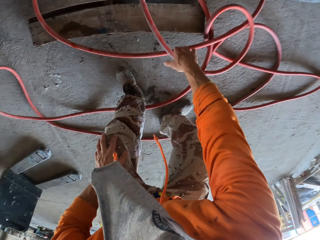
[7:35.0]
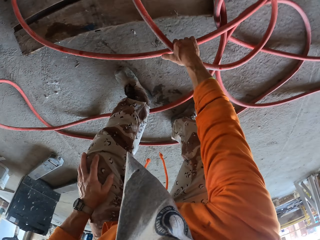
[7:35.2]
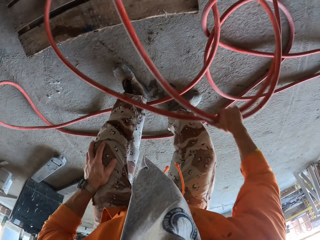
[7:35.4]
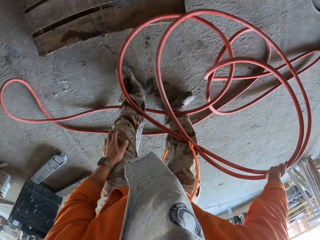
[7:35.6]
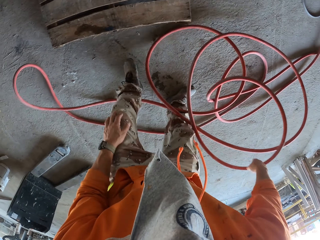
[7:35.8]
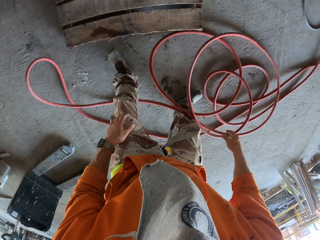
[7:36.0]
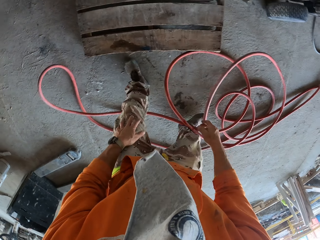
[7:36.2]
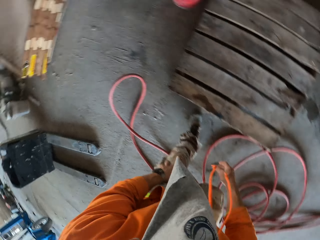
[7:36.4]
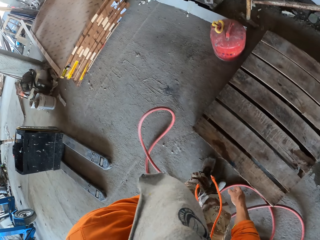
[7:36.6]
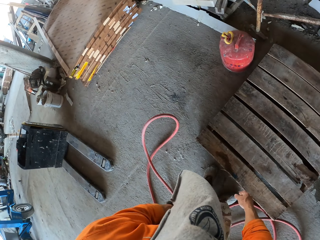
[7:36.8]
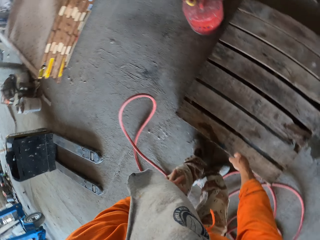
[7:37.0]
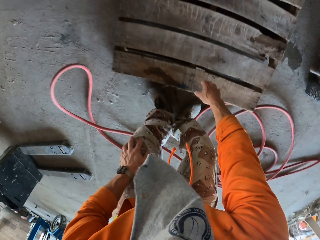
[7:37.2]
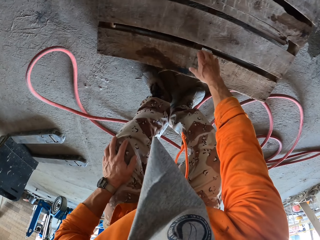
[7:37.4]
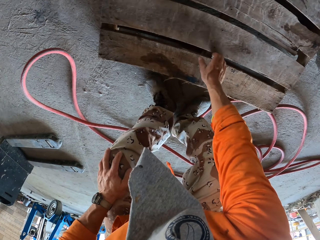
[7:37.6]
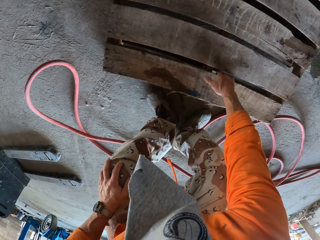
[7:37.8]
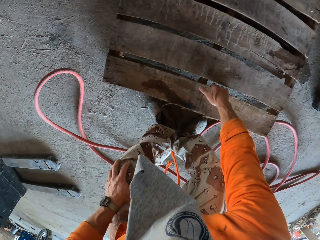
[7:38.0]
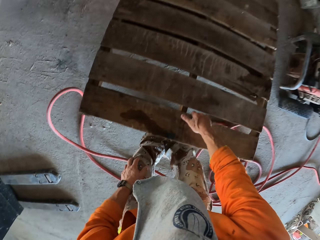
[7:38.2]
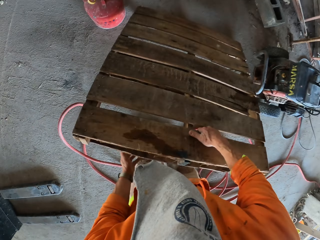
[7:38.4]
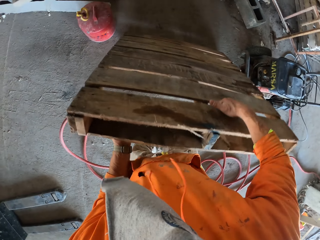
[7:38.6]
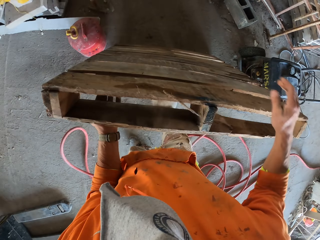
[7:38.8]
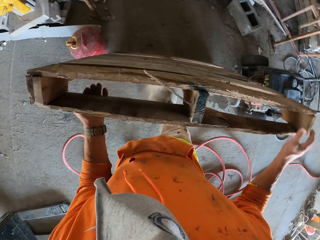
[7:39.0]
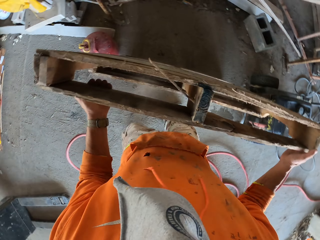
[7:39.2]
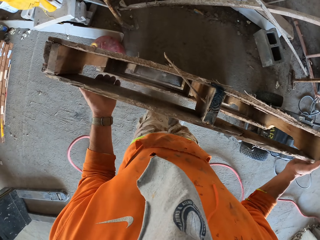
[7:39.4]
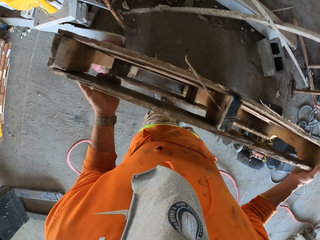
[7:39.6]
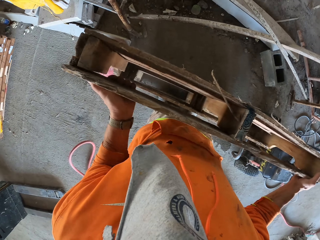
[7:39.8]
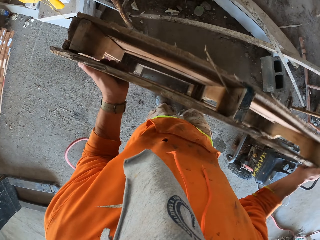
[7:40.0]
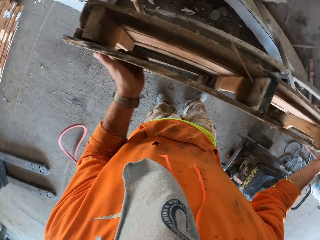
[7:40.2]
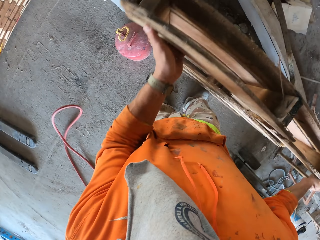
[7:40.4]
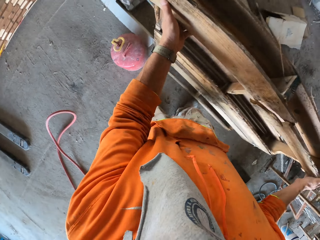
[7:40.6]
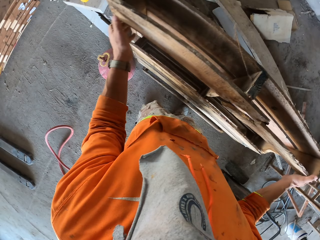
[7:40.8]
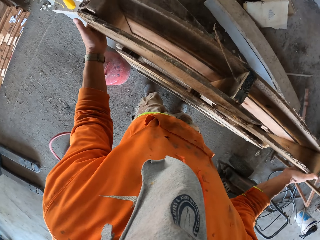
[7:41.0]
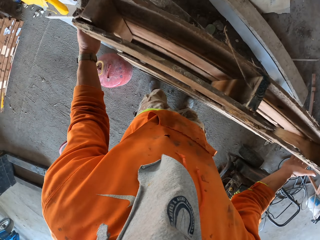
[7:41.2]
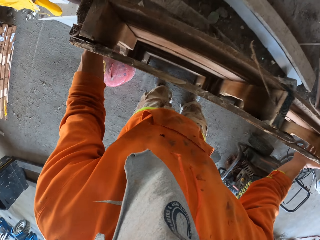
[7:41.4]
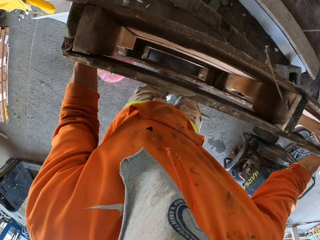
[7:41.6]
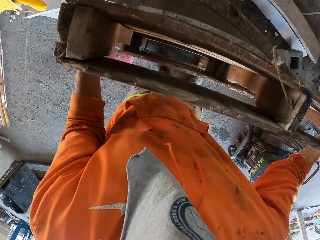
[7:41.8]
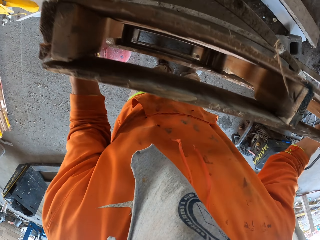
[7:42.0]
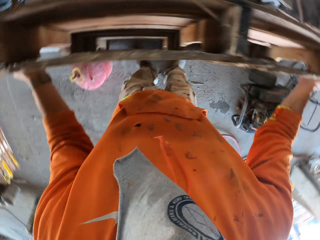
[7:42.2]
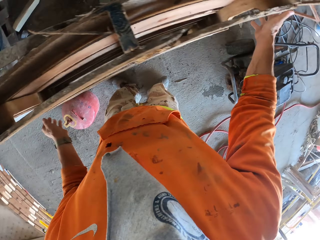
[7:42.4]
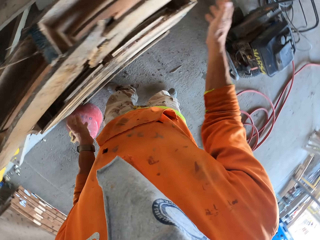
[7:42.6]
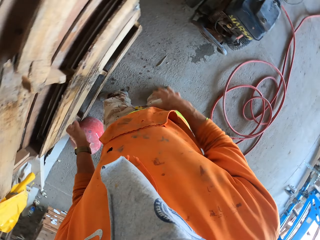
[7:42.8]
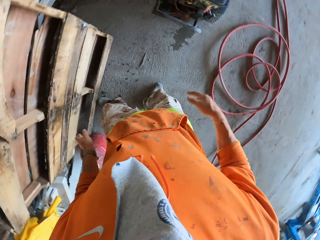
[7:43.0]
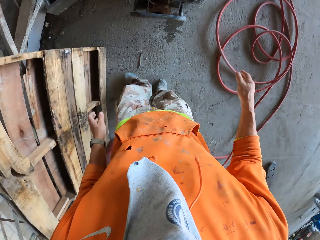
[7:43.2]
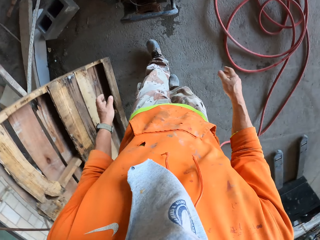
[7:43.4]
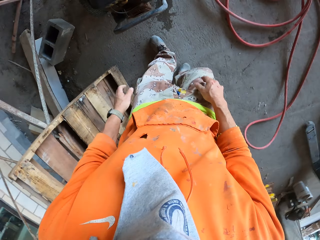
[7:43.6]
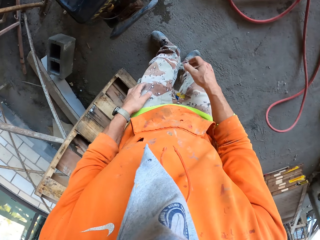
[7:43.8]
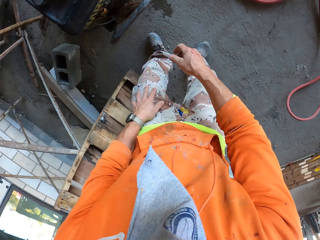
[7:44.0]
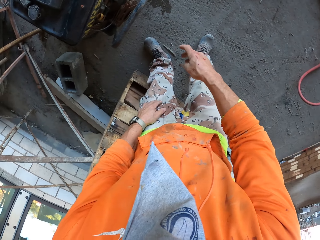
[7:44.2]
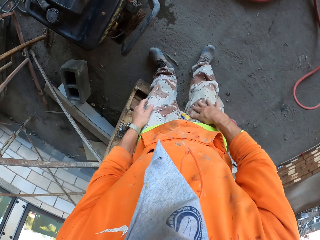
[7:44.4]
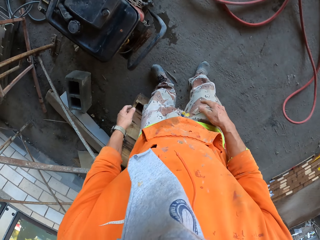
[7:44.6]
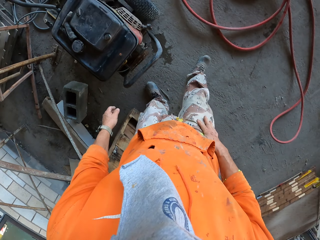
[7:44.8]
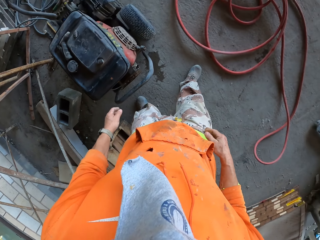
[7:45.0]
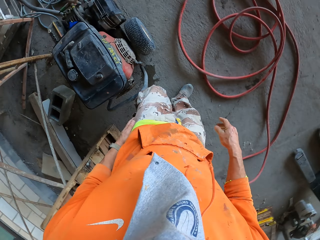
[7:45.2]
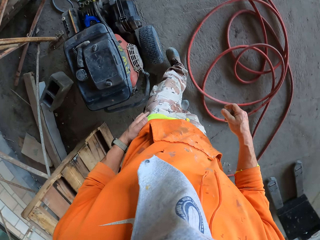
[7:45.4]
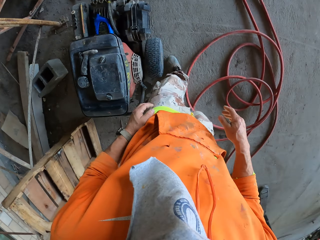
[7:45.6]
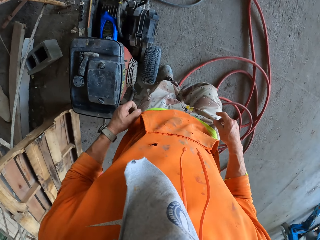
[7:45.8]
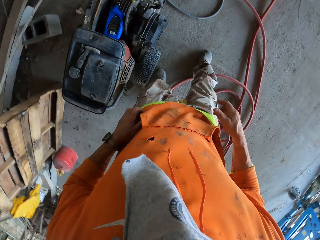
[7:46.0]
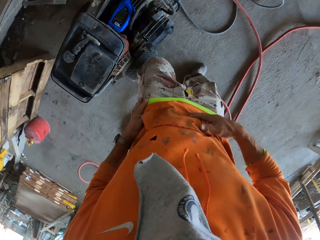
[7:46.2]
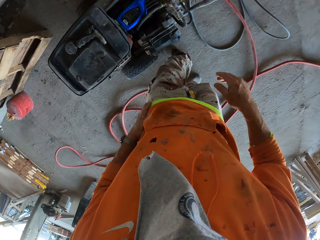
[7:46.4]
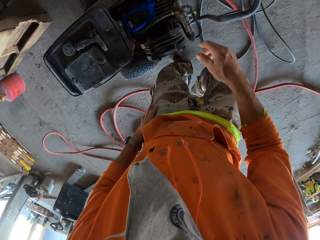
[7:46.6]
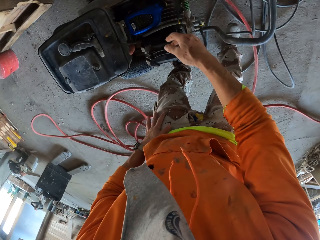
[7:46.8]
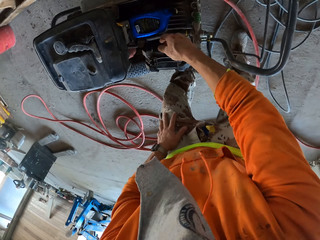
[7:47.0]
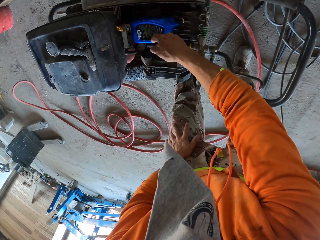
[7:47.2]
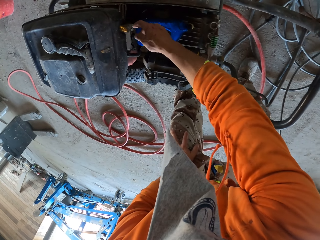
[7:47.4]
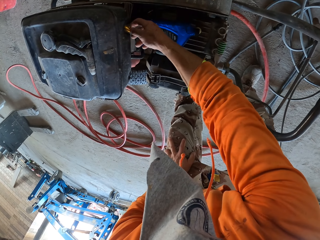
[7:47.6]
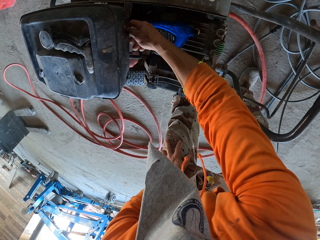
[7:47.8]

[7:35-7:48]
The camera wearer picks up the pex pipe. He moves the pipe on the floor. He puts the pex pipe down. He takes a wood furniture on the floor. He puts the wood furniture upright. He walks around and taps his pockets.

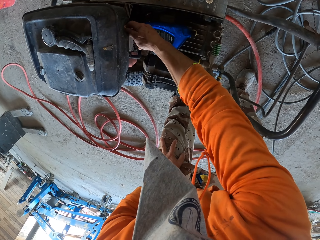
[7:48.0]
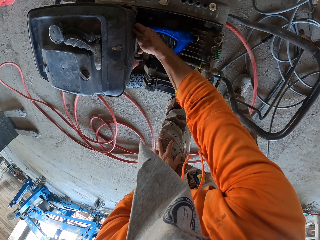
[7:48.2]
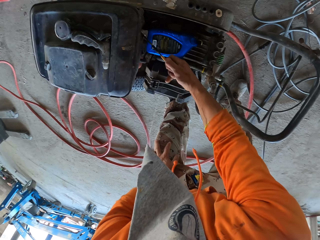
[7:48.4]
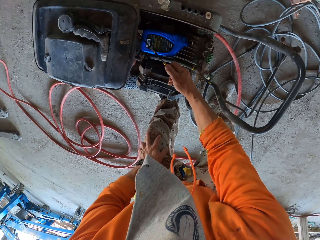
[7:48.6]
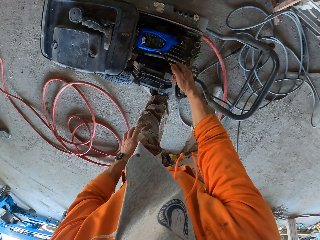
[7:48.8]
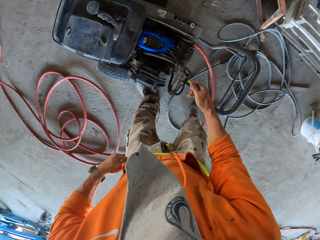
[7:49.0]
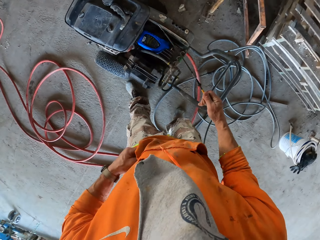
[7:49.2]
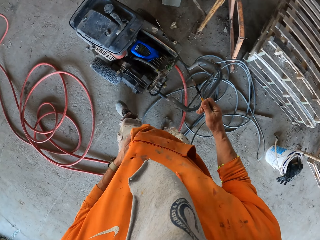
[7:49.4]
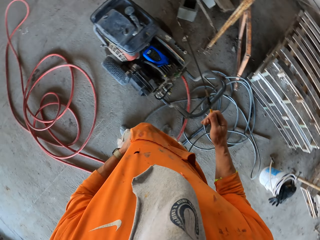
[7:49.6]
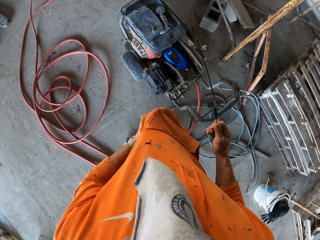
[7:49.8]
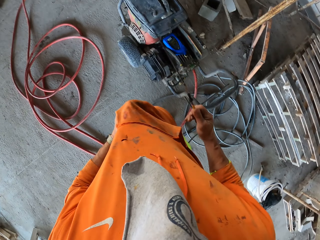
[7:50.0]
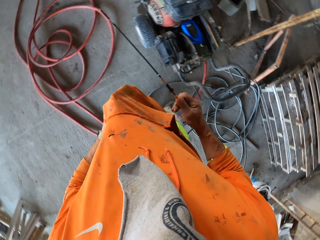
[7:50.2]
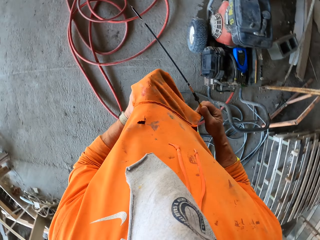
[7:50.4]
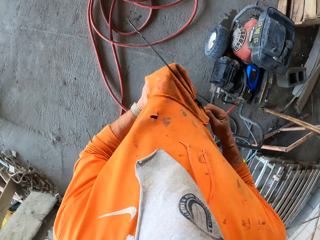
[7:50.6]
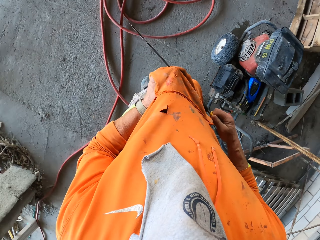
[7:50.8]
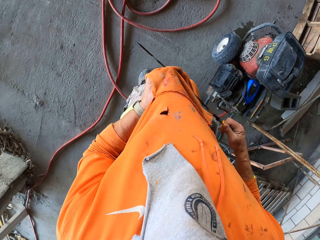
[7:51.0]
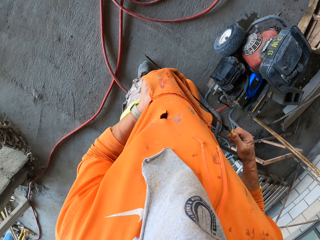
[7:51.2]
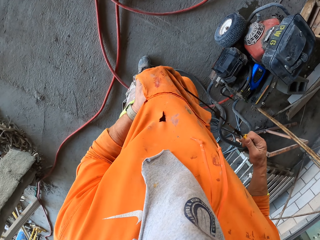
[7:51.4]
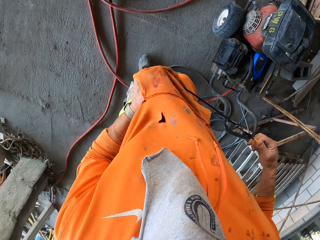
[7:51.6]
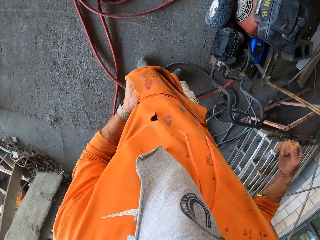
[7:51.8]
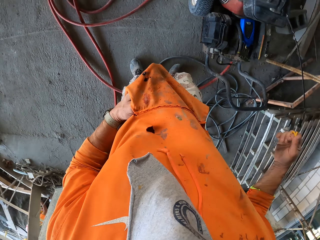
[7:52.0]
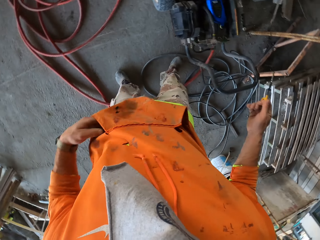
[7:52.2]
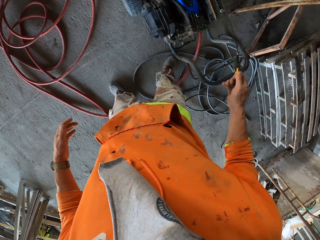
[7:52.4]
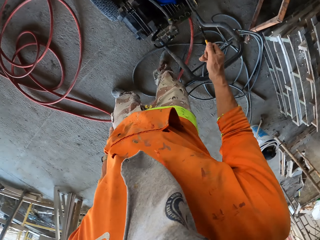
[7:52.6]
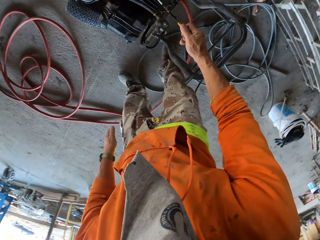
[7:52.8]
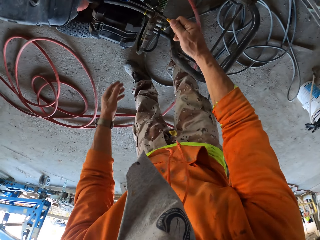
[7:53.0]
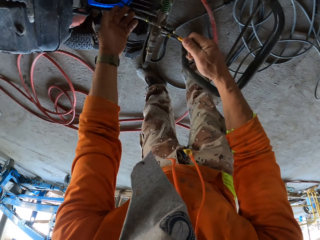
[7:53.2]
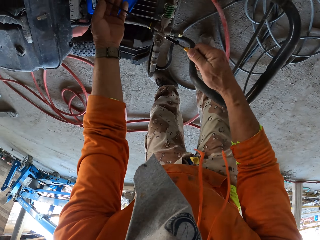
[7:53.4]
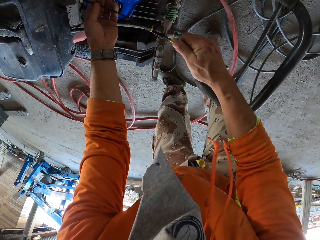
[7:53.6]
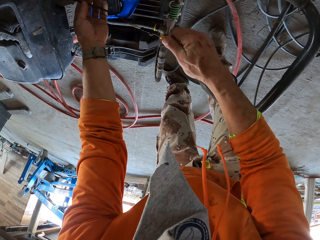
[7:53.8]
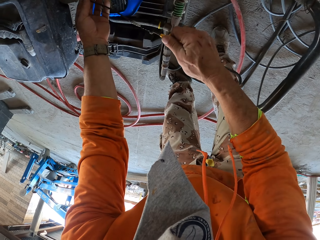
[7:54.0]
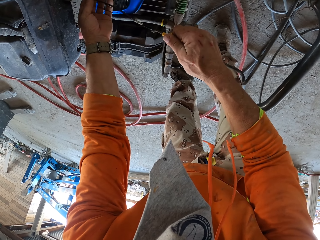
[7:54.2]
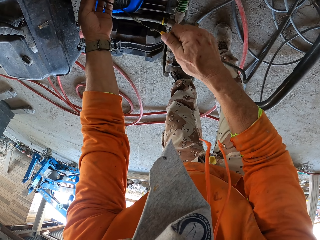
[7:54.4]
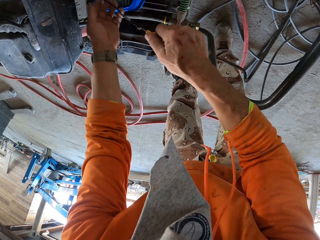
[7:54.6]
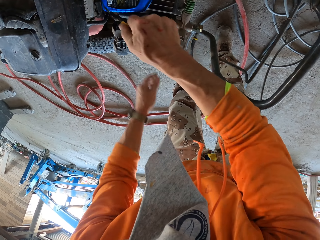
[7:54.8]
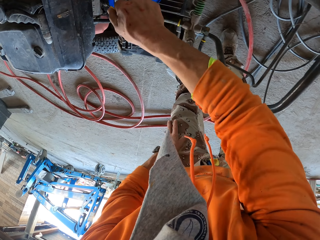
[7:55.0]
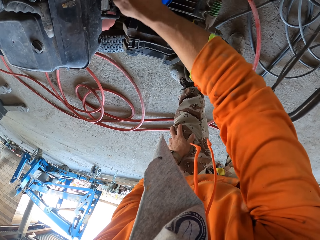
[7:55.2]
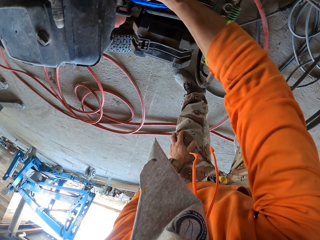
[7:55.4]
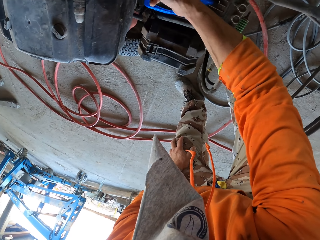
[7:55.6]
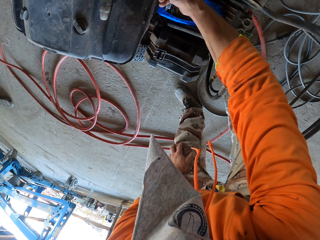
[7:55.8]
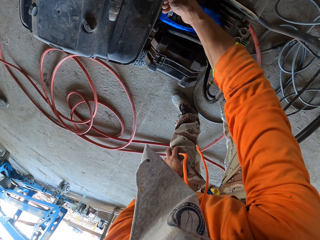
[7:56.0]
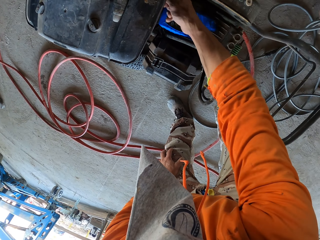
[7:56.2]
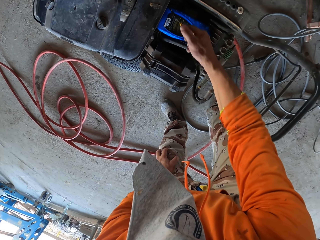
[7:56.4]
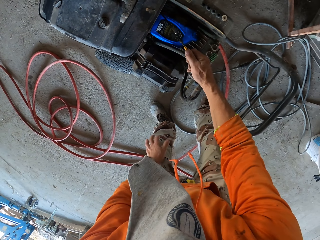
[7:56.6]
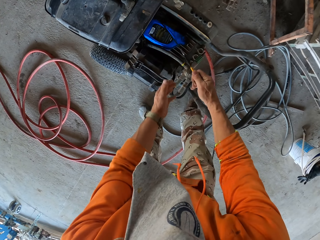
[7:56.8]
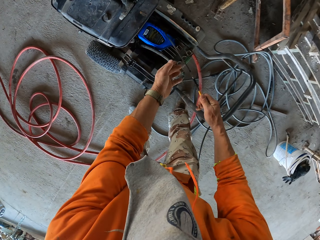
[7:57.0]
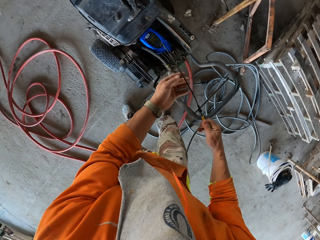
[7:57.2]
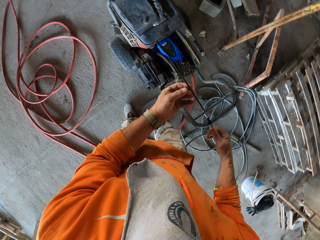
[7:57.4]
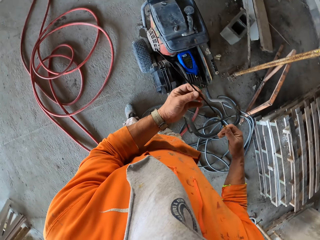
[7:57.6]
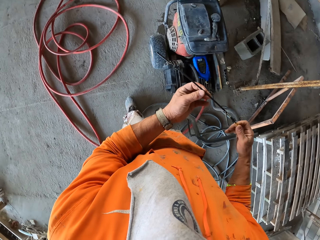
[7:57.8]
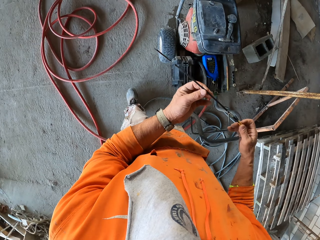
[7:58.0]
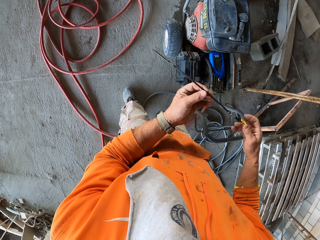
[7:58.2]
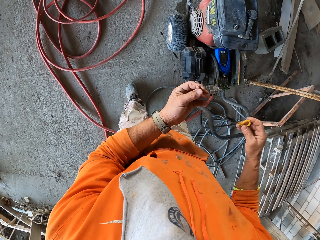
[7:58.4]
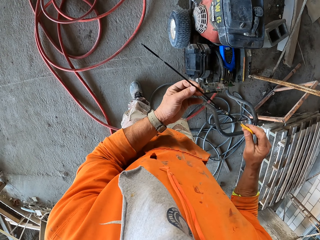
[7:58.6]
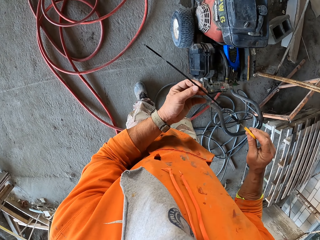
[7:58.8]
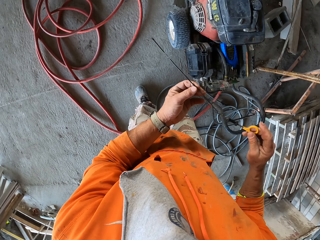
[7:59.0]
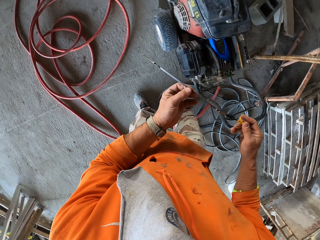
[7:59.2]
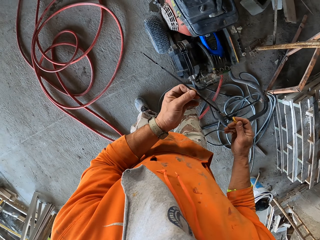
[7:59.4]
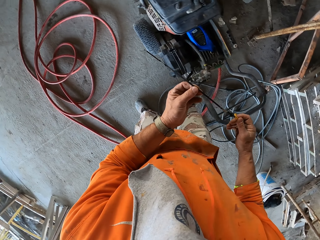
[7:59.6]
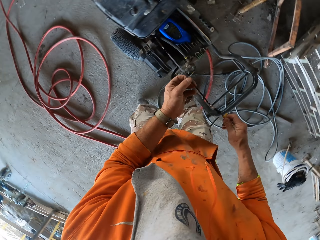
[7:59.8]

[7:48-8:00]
The camera wearer takes a dipstick from the grass cutter machine. He pulls a concrete vibrator. He wipes the dipstick with his cloth. He puts something on the concrete vibrator. He puts back the dipstick in the oil cap. He pulls a needle vibrator. He takes out the dipstick. He looks on the dipstick.
